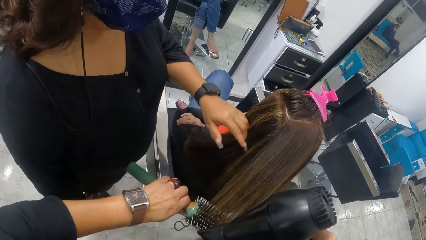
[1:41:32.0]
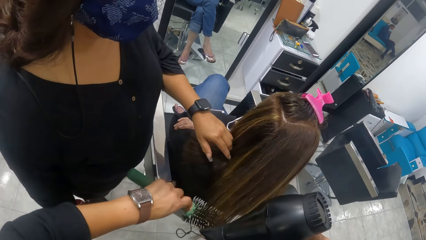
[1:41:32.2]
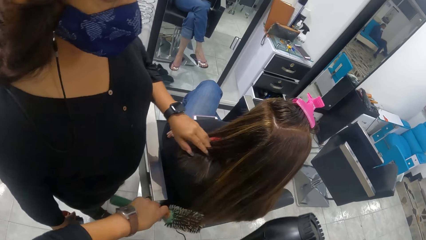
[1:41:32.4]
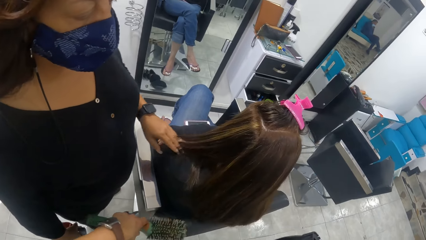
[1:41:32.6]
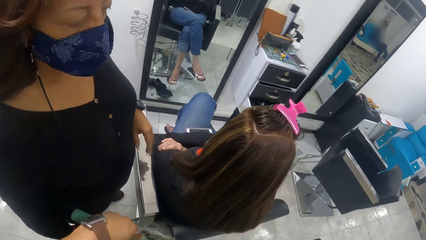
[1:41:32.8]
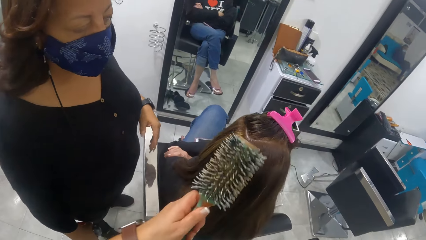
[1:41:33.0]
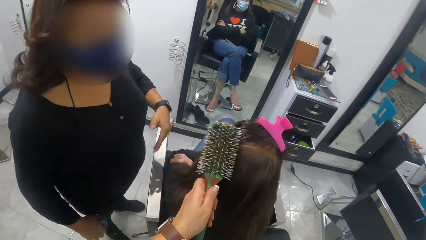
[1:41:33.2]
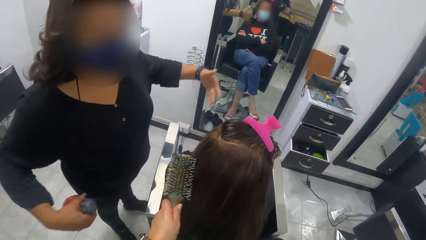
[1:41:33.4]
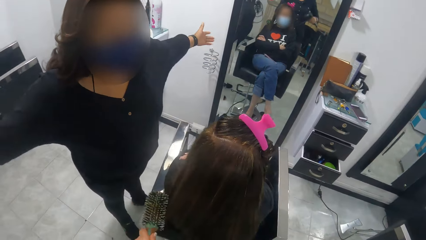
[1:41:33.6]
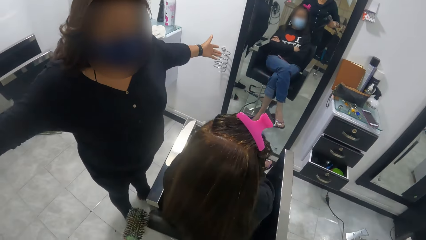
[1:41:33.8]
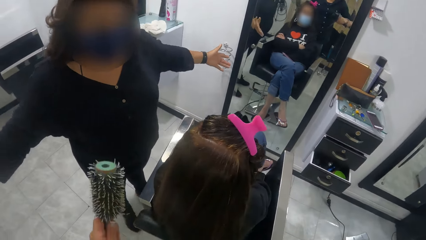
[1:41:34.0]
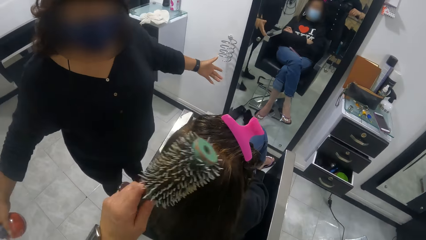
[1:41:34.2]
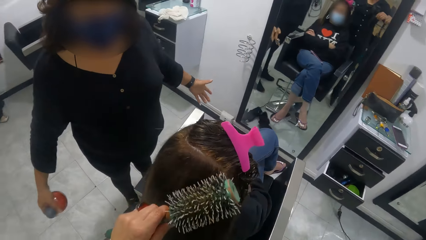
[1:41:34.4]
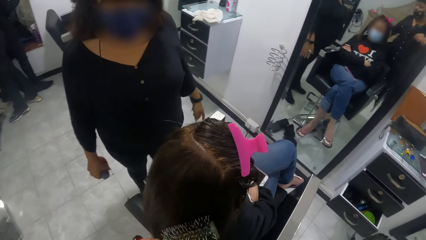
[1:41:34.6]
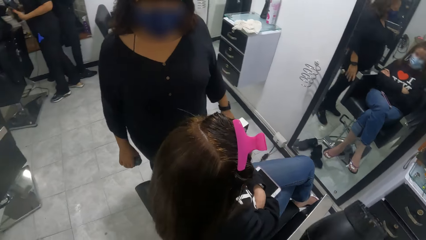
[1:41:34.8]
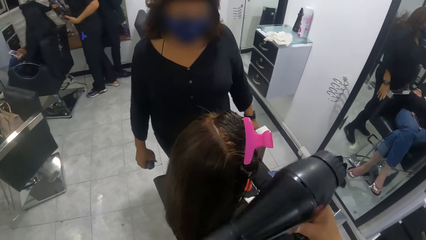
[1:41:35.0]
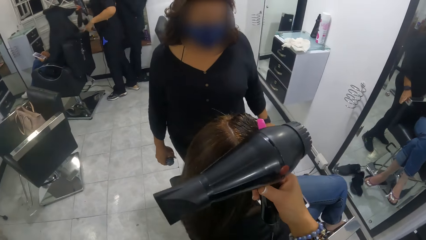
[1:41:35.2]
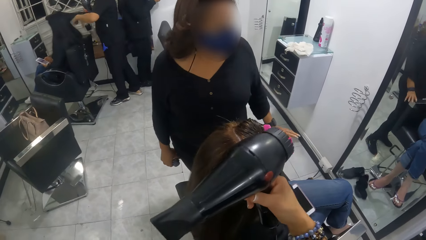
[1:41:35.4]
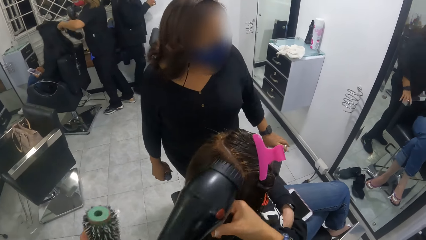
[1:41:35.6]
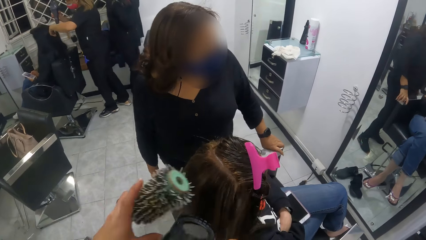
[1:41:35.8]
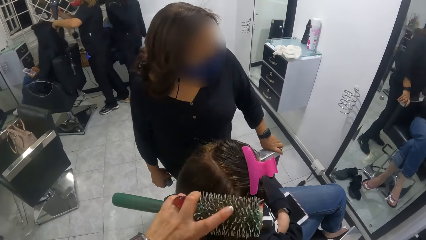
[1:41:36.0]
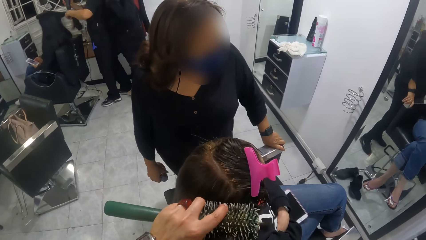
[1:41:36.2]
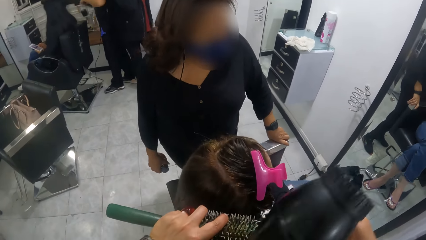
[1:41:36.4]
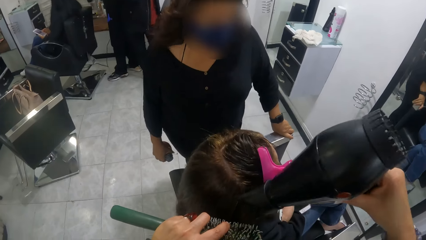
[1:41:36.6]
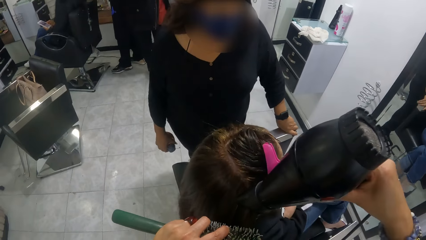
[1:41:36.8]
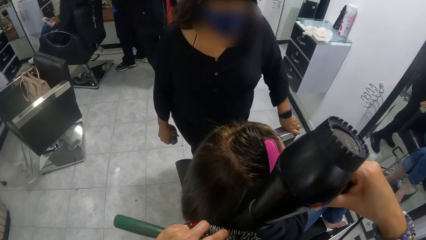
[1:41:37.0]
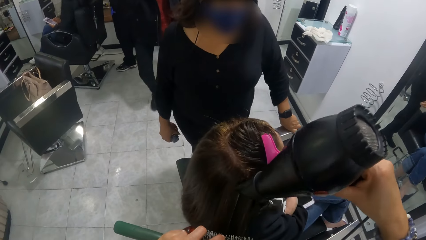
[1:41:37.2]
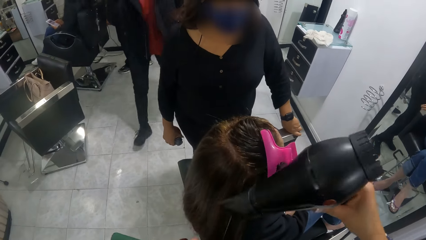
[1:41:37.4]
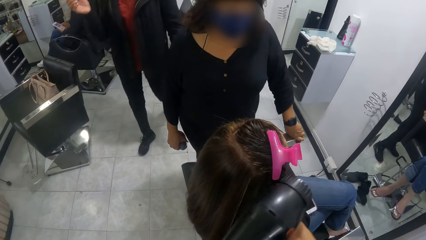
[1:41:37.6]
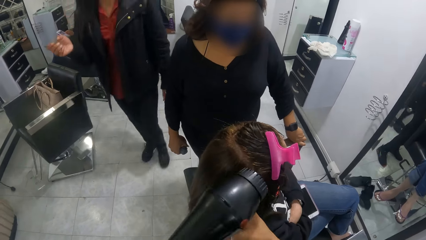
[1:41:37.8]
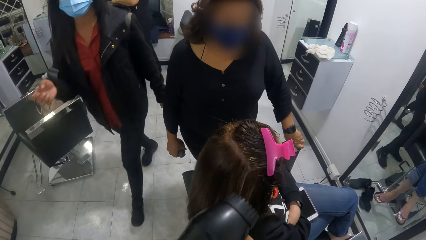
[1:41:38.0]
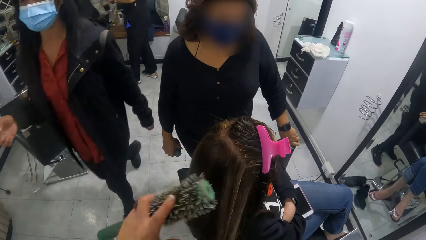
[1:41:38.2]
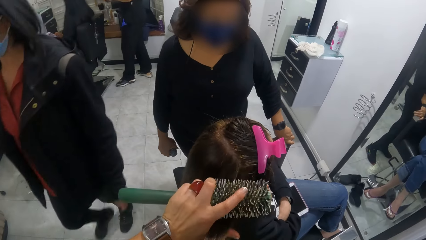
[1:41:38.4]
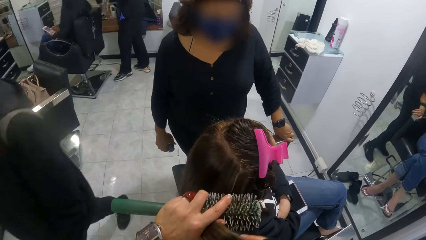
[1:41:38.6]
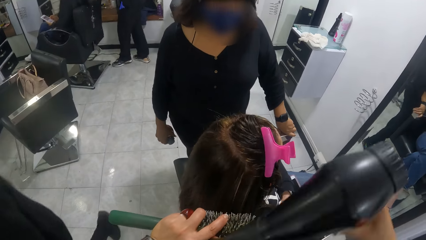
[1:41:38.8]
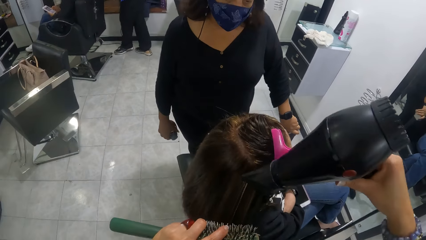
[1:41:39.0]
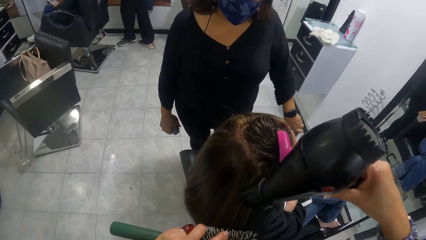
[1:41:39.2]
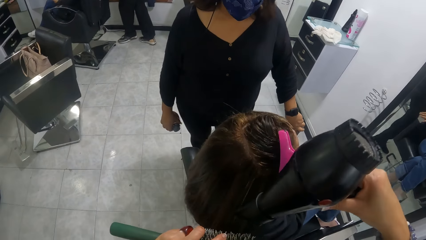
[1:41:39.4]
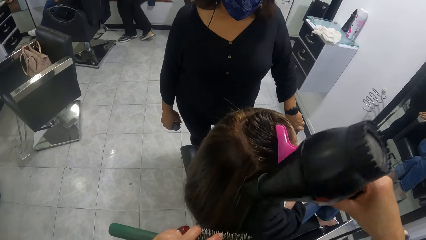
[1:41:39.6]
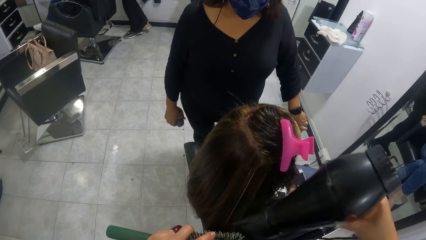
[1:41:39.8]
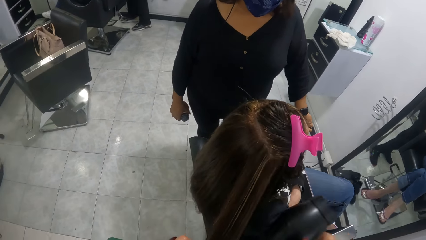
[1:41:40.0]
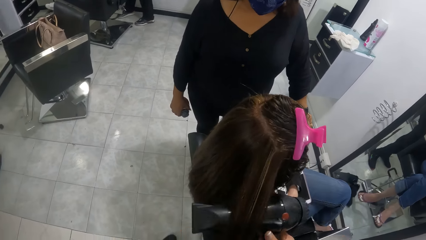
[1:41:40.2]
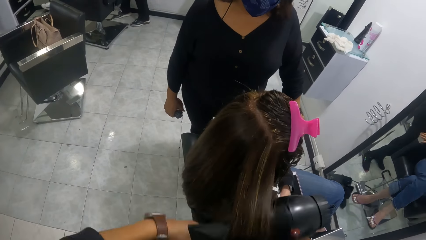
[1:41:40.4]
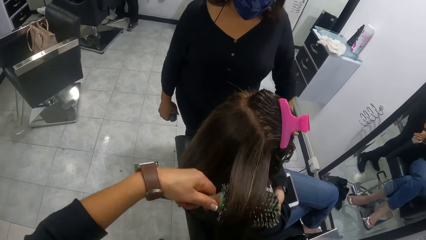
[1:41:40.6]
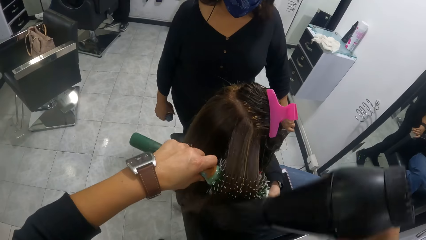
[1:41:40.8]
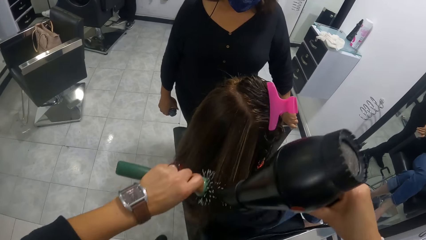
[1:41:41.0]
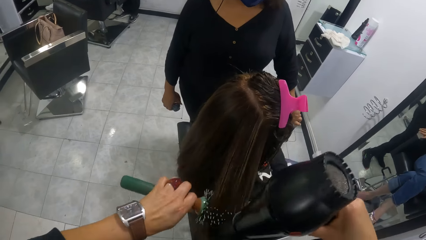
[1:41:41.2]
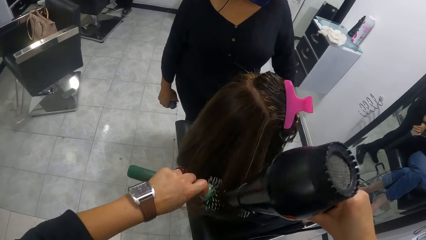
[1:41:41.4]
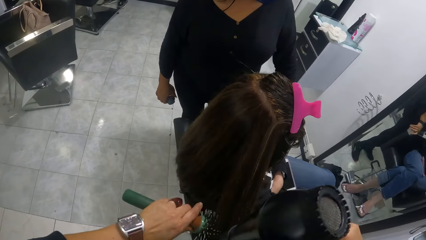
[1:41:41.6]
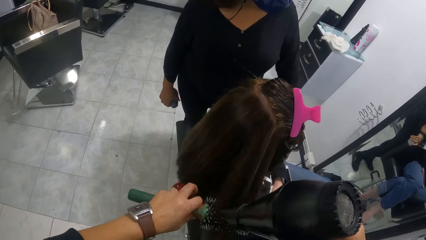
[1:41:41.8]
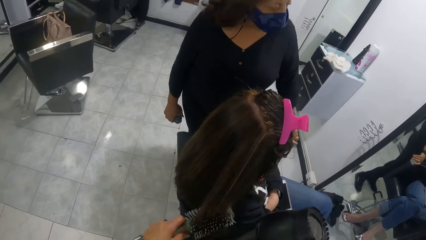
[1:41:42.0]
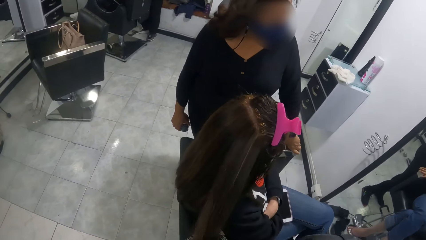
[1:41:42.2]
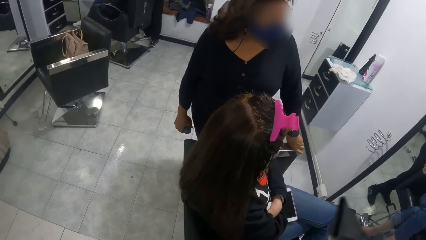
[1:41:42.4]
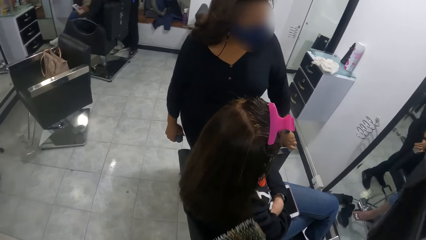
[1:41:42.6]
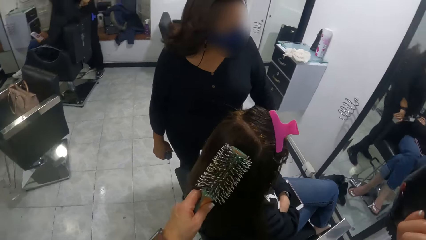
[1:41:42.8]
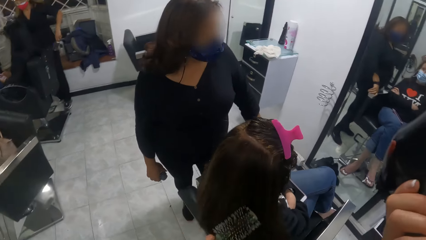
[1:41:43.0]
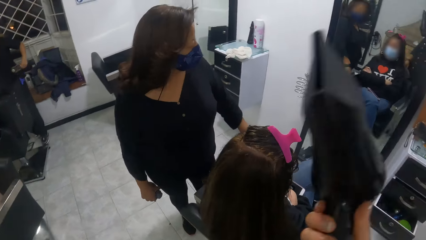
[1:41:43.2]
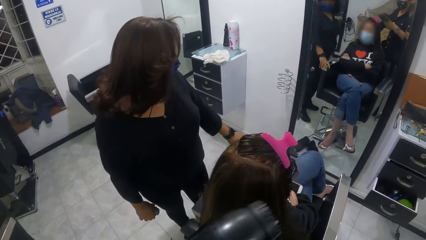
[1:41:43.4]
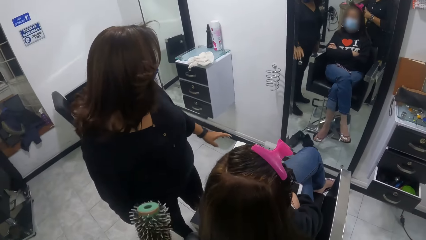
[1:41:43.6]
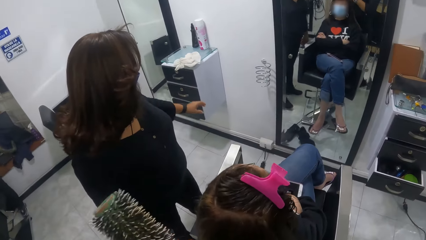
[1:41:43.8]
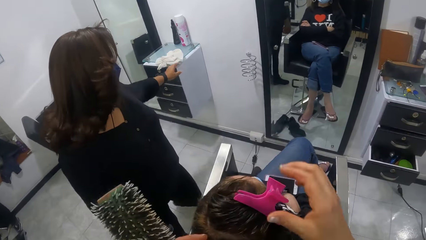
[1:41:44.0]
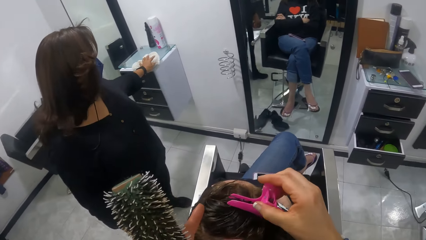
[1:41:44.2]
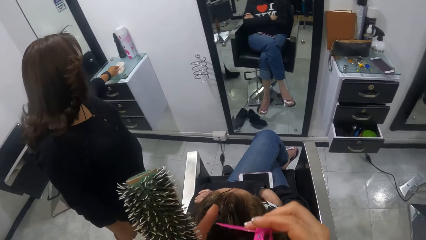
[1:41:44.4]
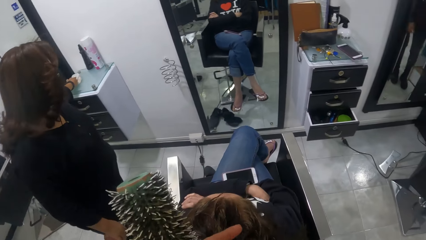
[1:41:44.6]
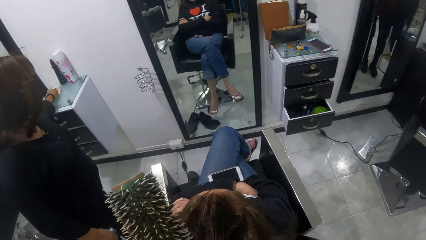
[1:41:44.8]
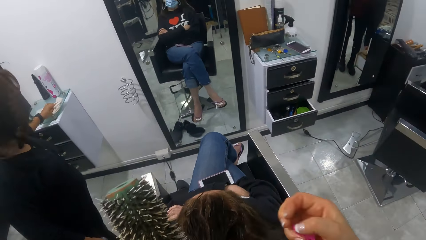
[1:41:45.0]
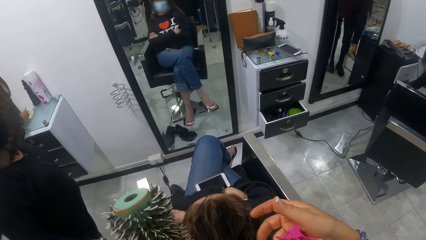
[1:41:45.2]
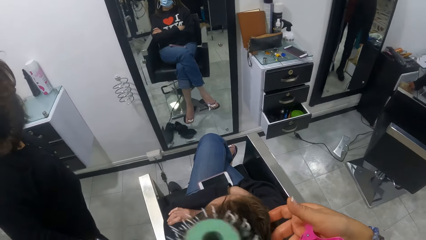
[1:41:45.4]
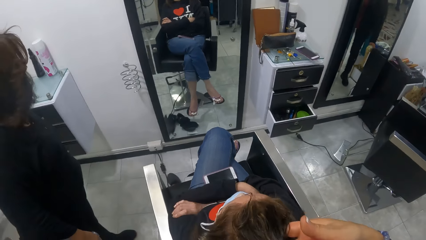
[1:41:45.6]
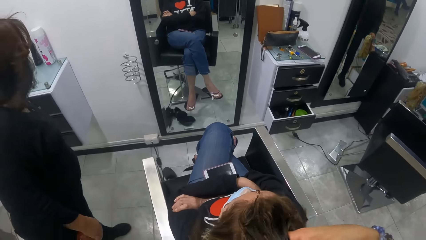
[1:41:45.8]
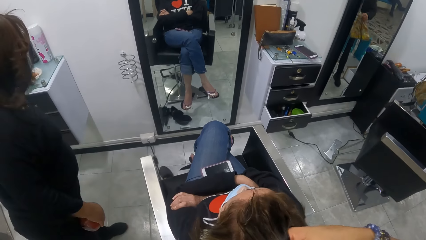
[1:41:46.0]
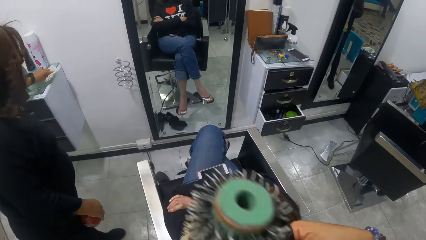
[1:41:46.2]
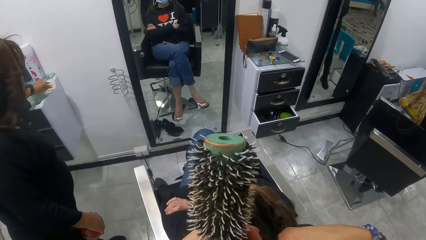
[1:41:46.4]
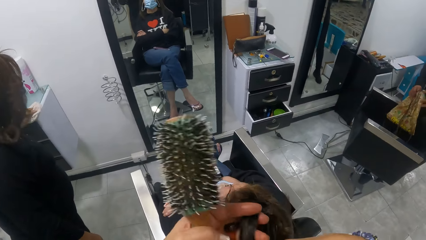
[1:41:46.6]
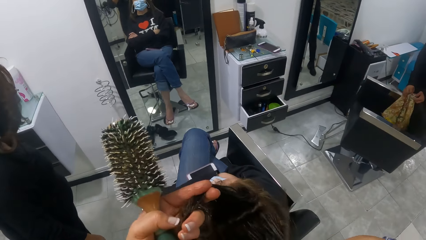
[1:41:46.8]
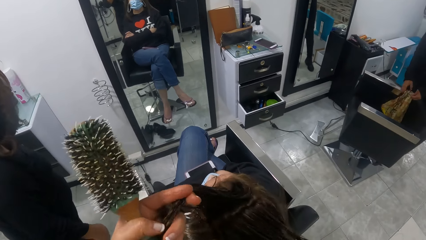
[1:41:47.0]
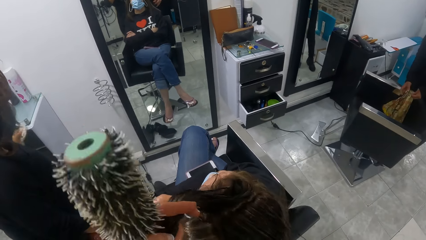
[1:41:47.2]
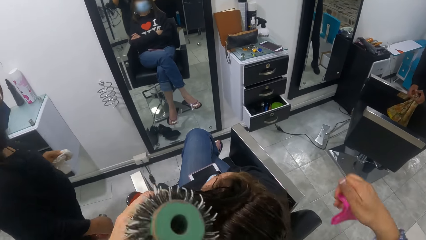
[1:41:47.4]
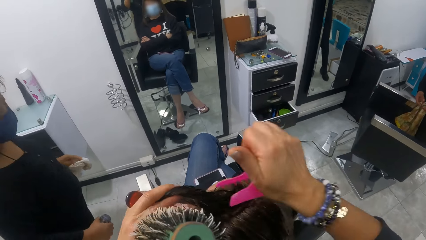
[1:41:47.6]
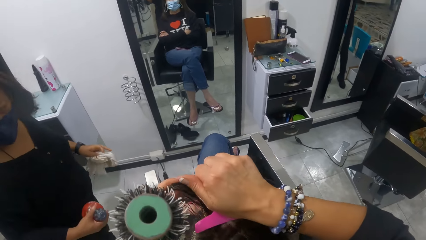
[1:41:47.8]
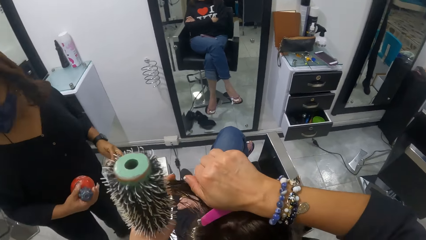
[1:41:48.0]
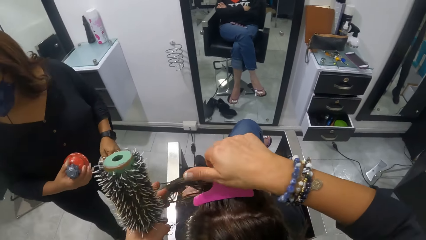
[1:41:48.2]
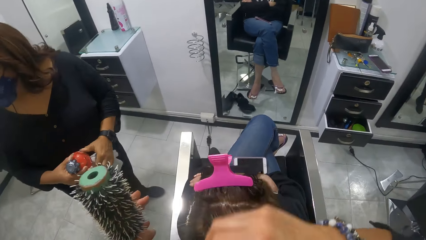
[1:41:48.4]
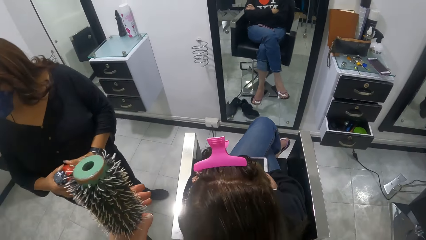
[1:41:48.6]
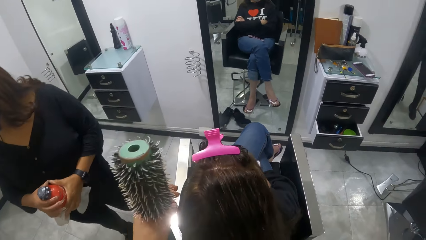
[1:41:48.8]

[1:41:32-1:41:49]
The woman stretches her hands and looks around. Another woman walks past the camera wearer. The camera wearer blow dries the person's hair. The first woman holds a towel on a wall drawer with her left hand and cleans the top of the wall drawer with the towel in her left hand. The first woman picks the towel from the top of the wall drawer with her left hand.
